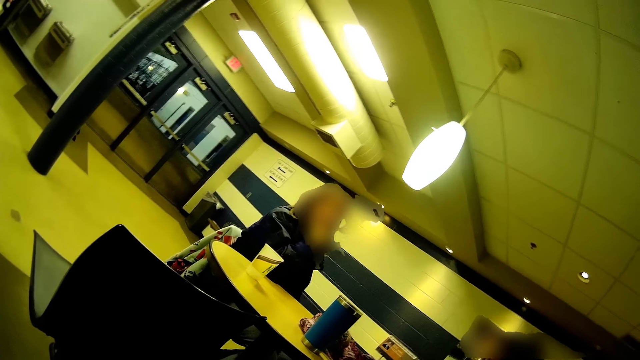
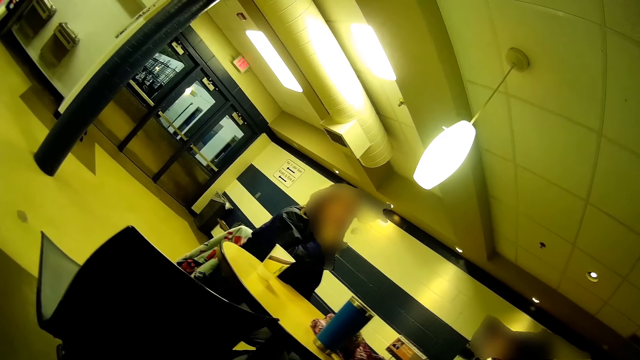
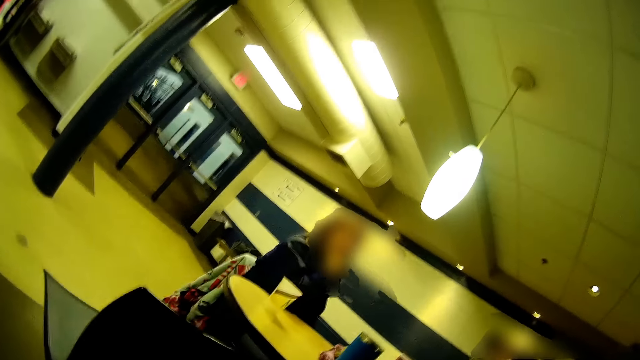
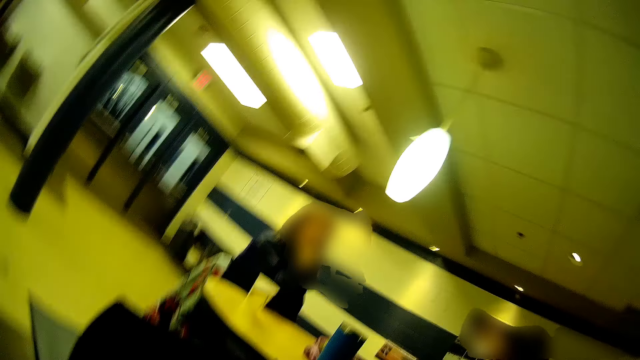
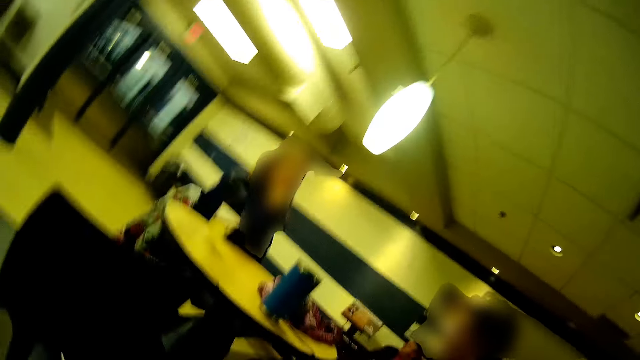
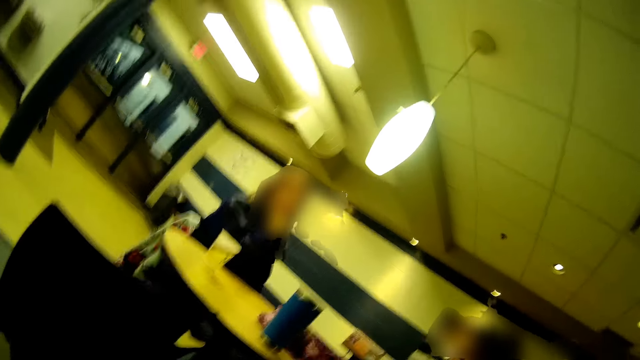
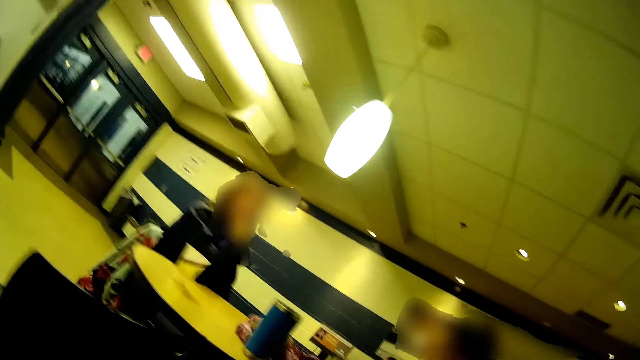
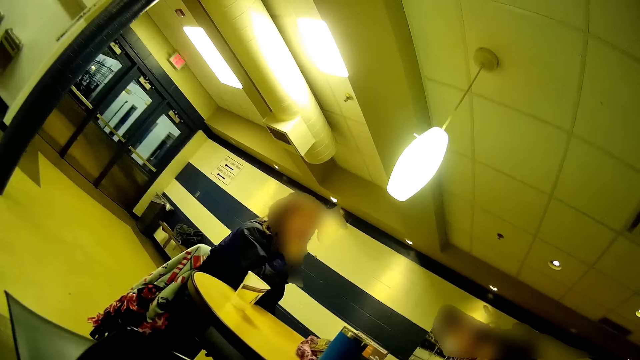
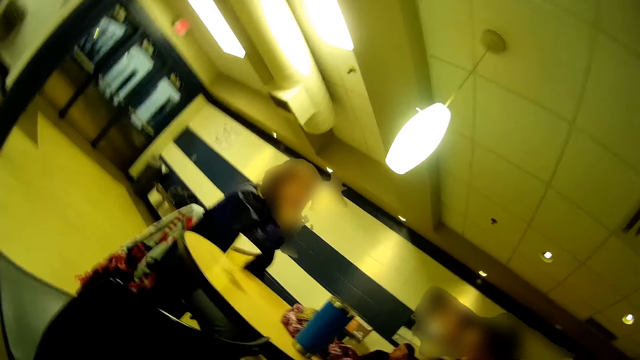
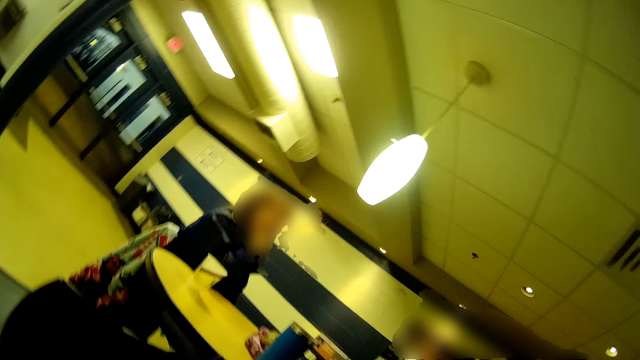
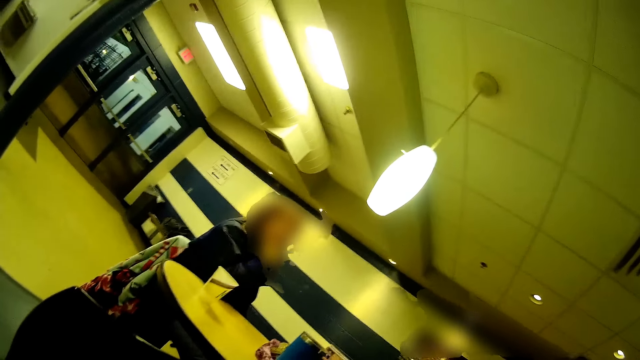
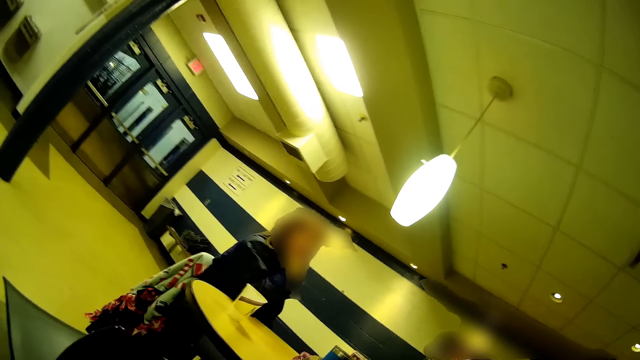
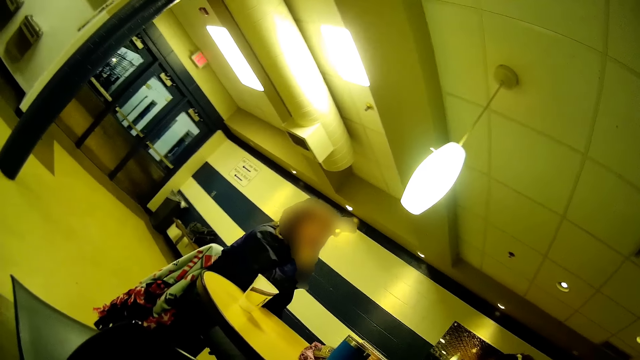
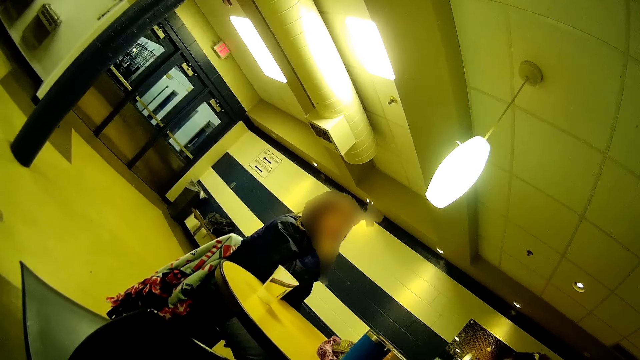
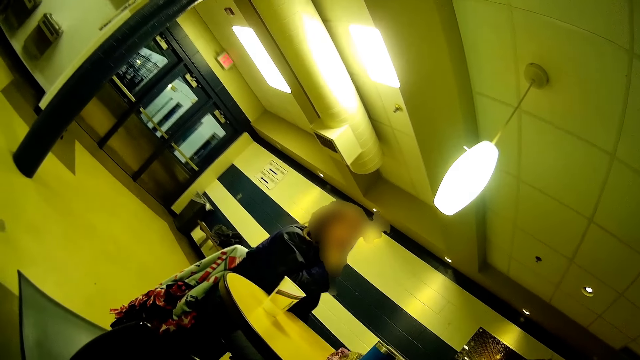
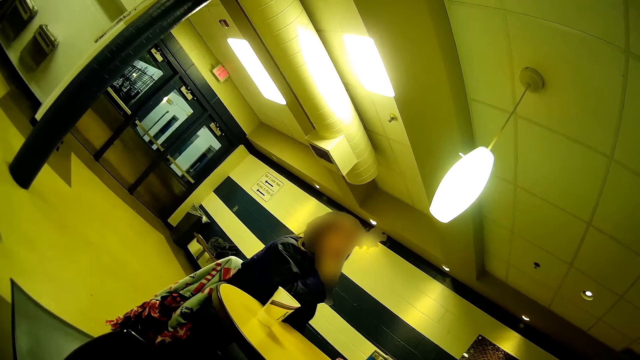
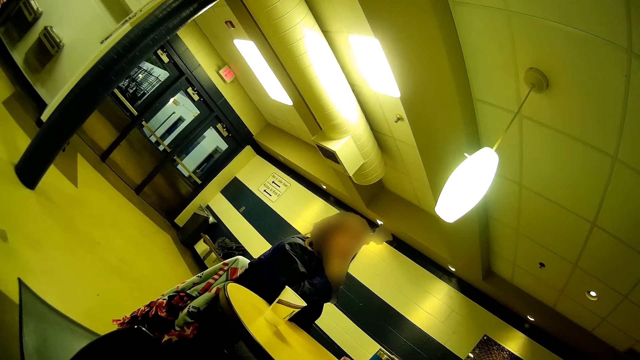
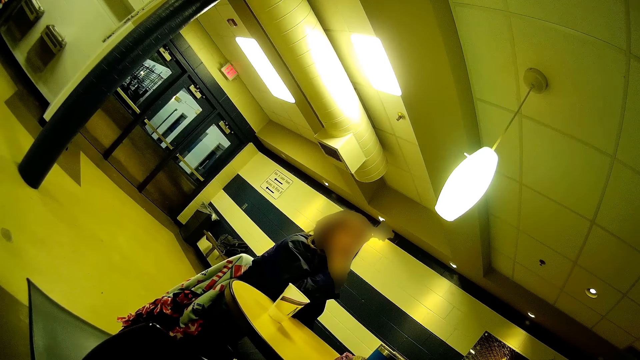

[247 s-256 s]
The camera wearer moves around.

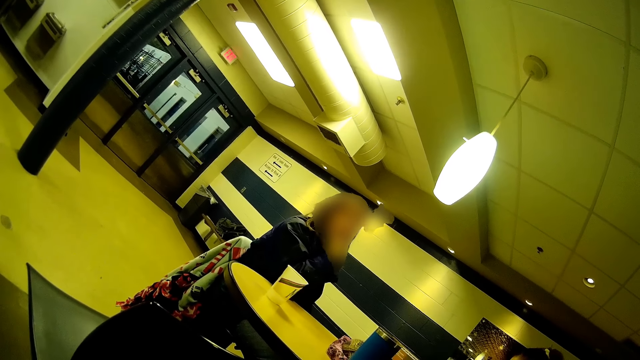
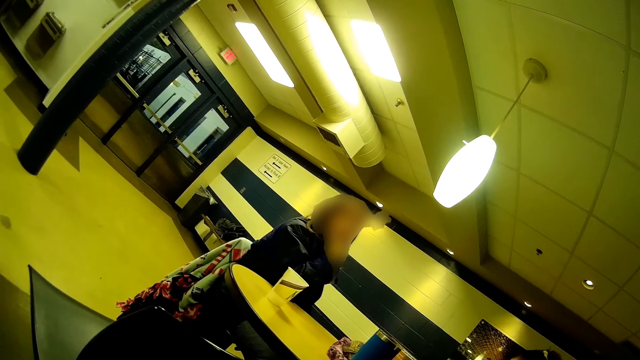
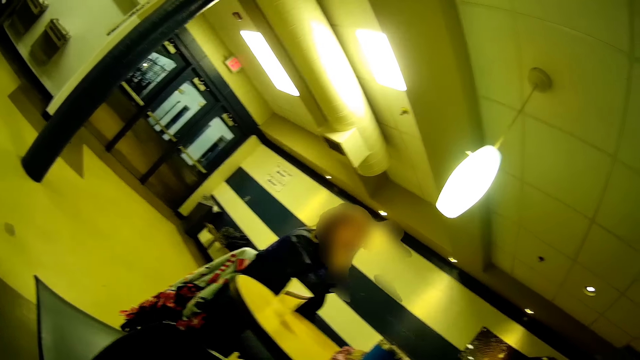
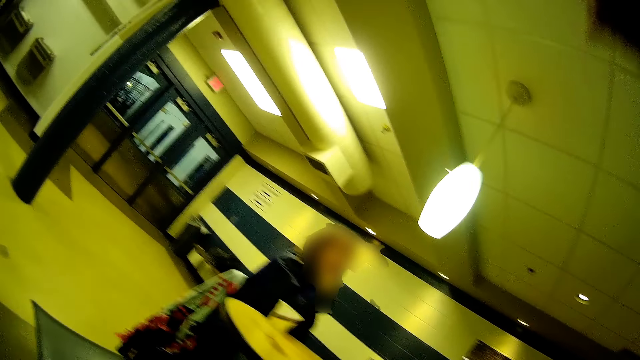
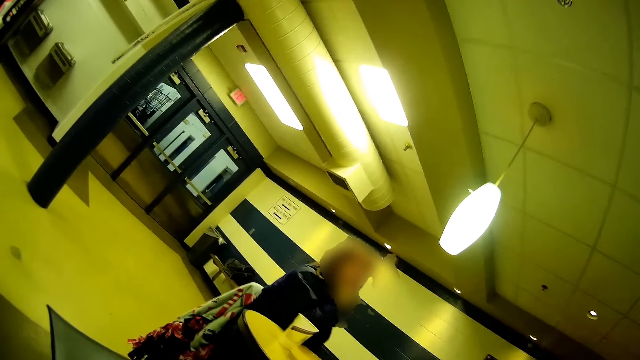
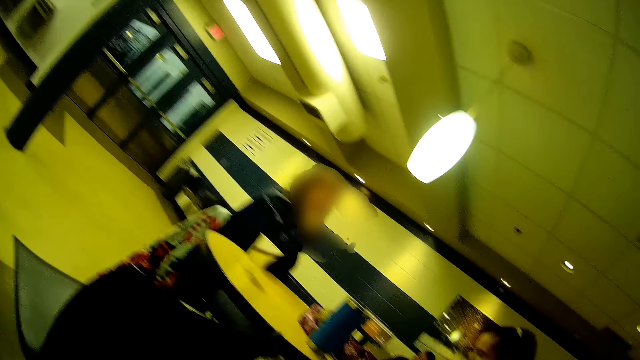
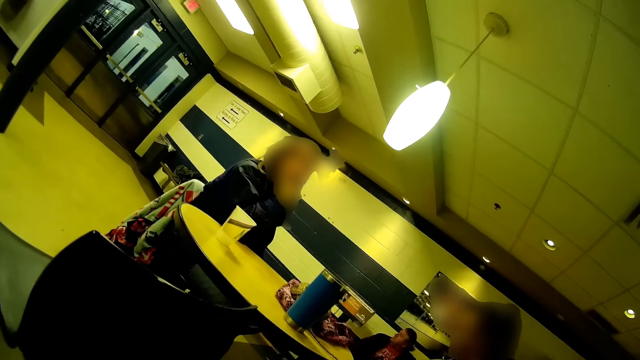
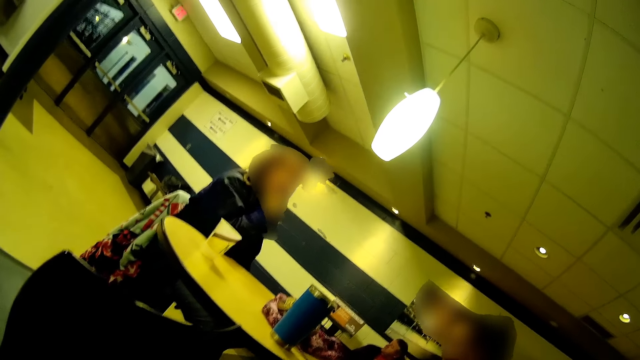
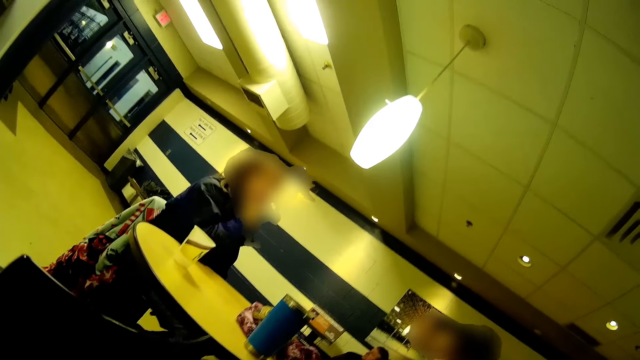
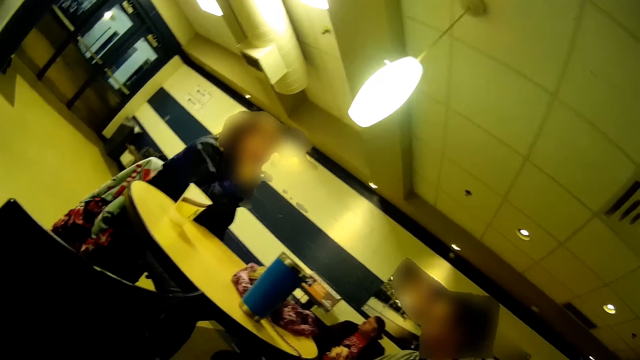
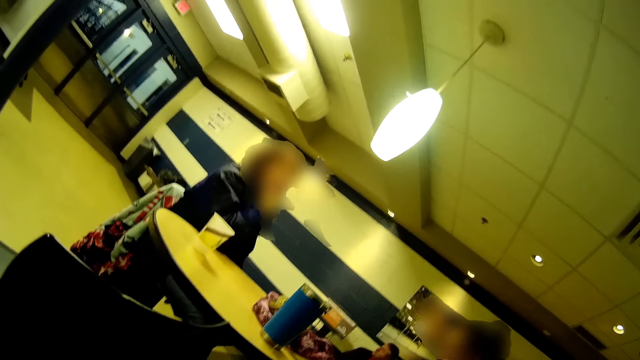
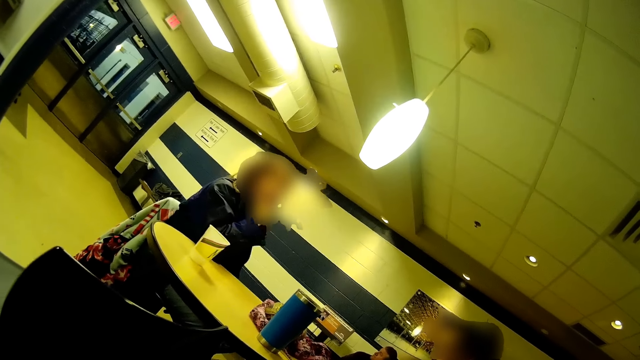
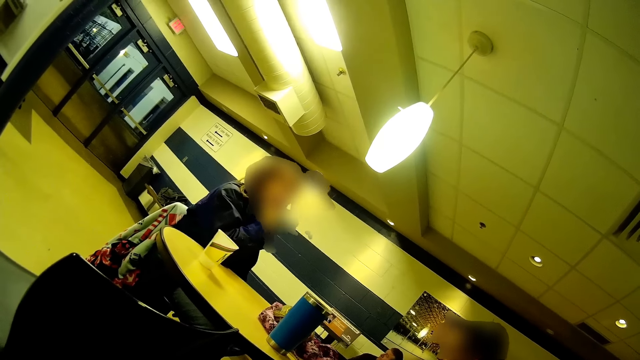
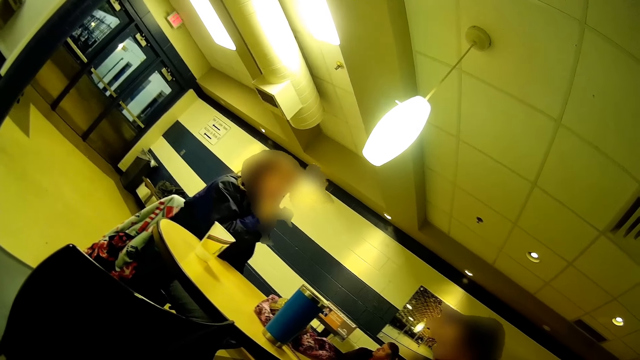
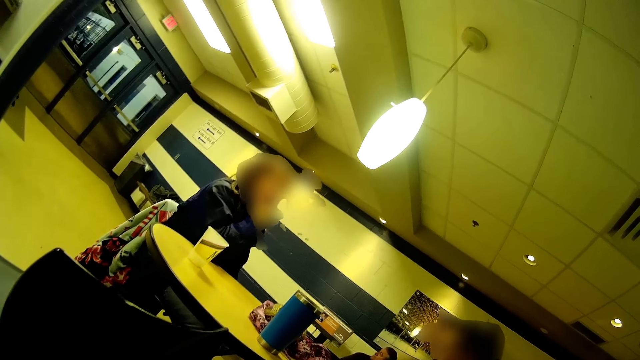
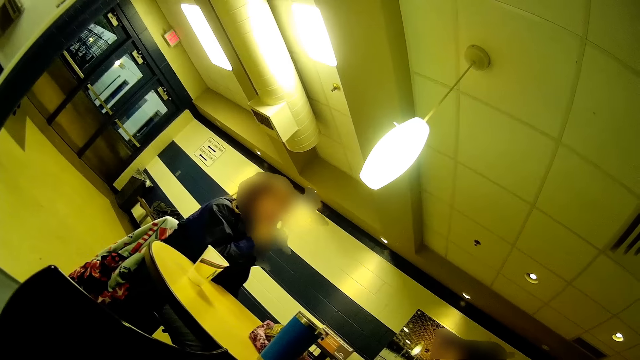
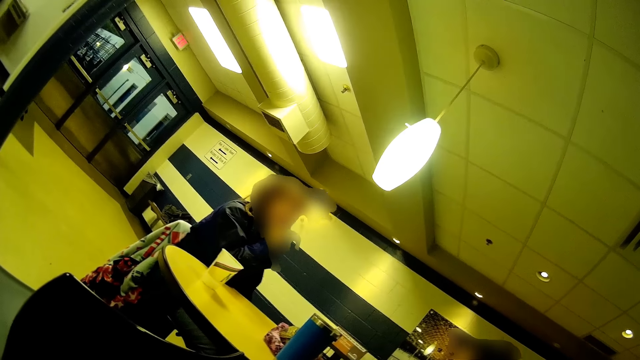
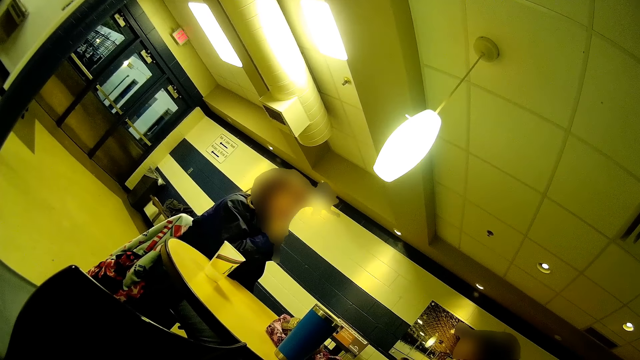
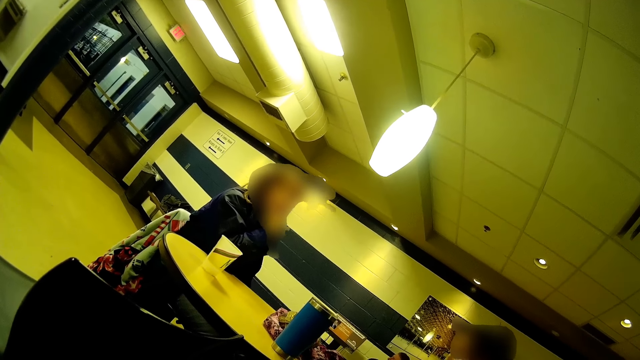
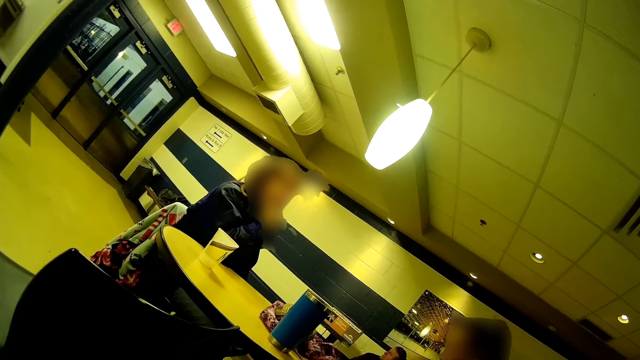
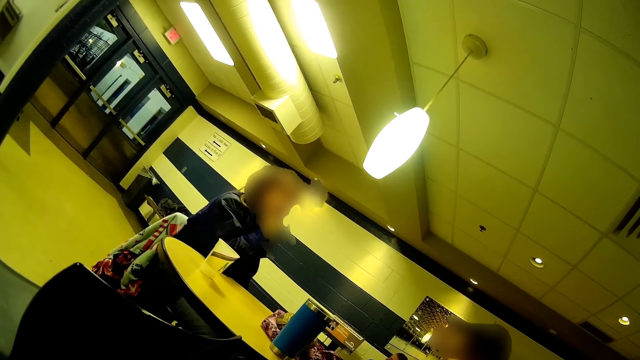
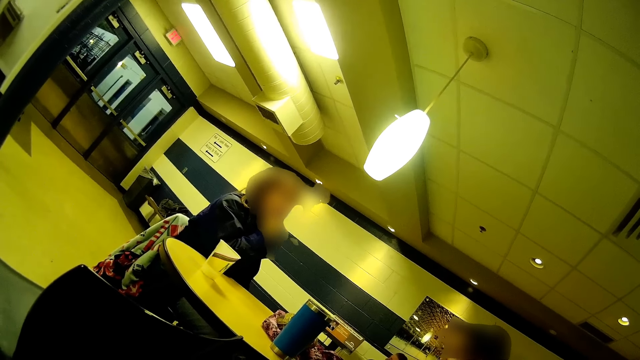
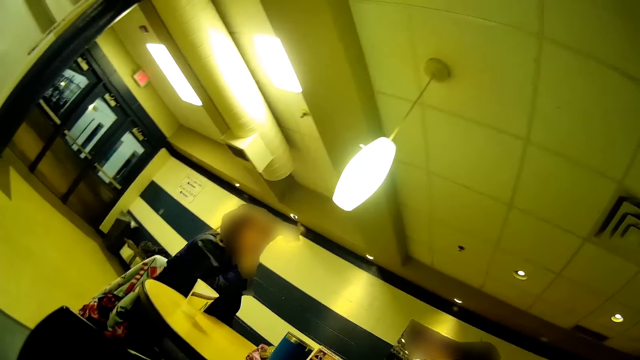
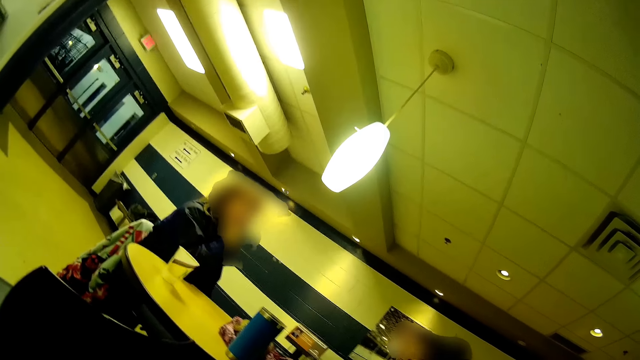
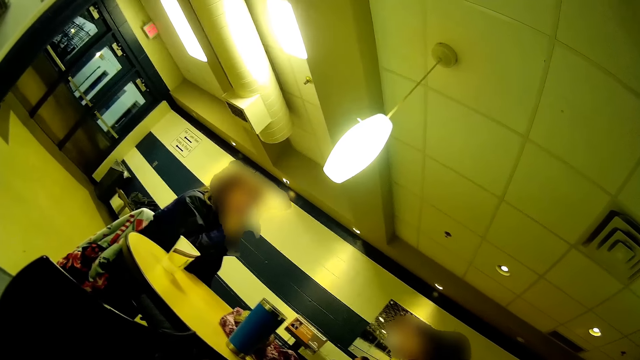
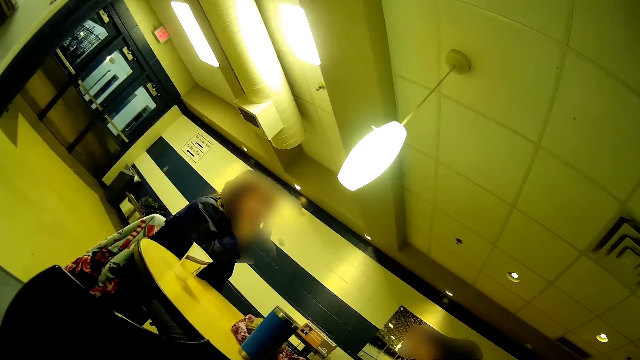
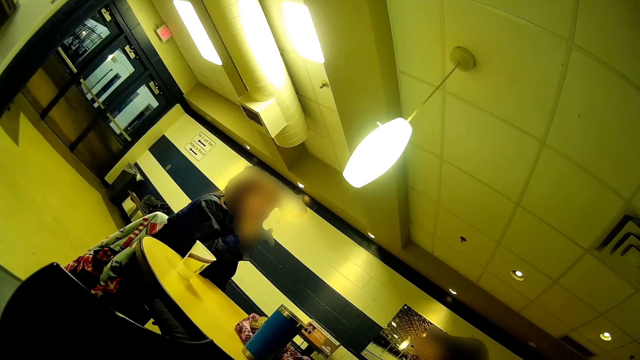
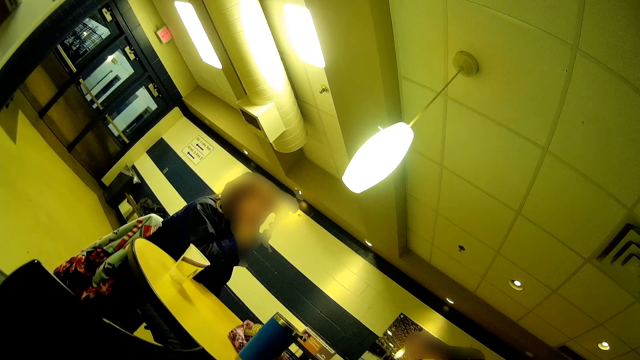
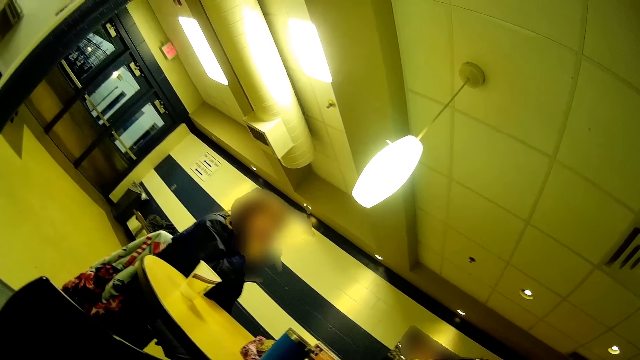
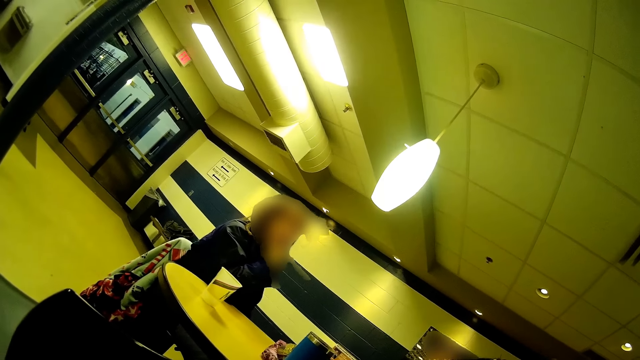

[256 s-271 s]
The camera wearer raises a hand and lowers the hand. They look around.
